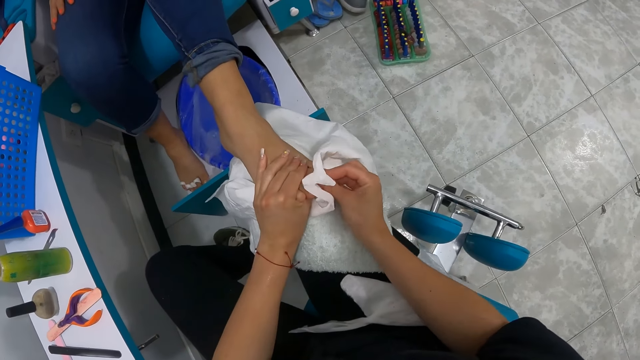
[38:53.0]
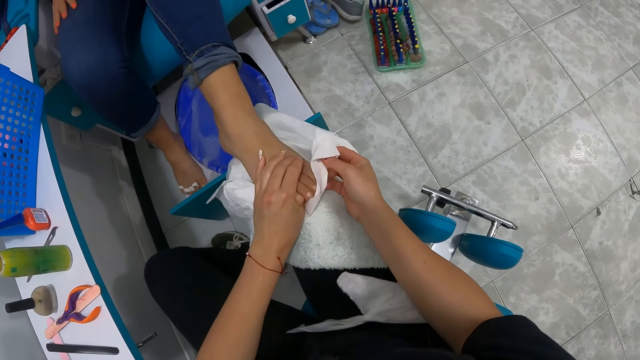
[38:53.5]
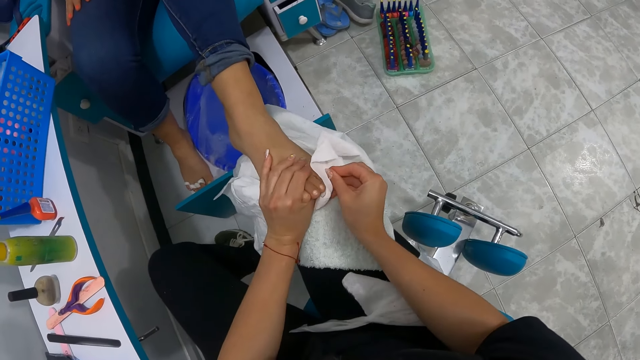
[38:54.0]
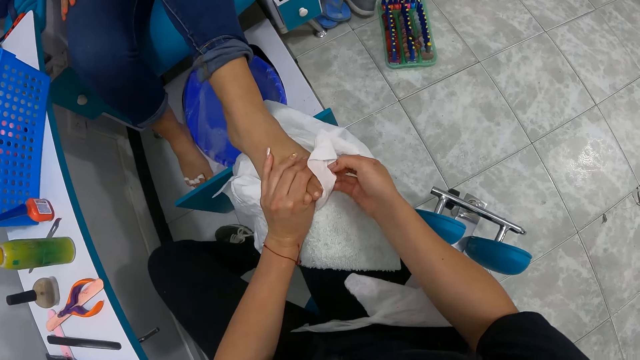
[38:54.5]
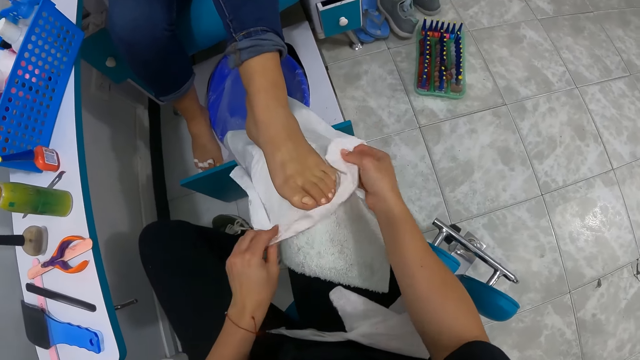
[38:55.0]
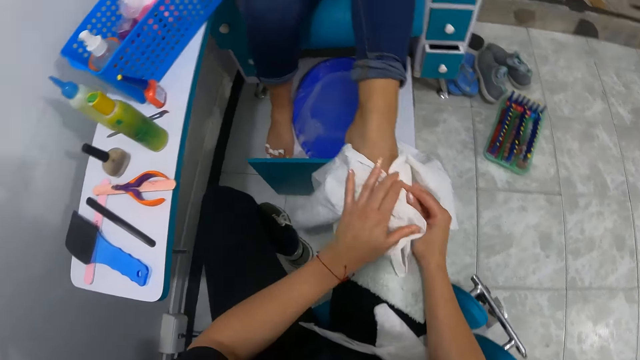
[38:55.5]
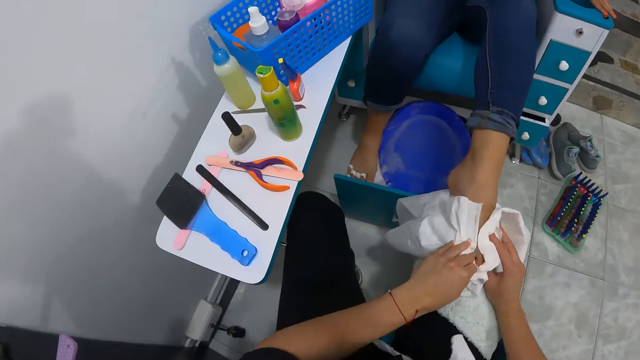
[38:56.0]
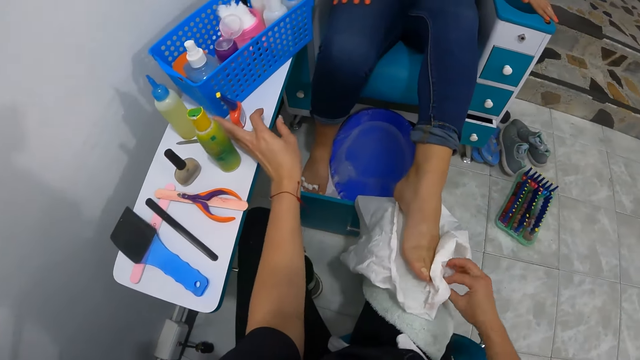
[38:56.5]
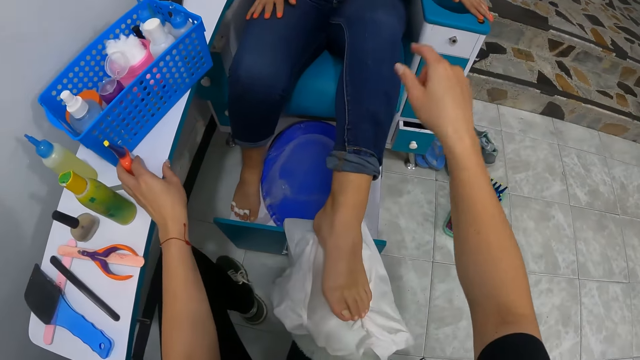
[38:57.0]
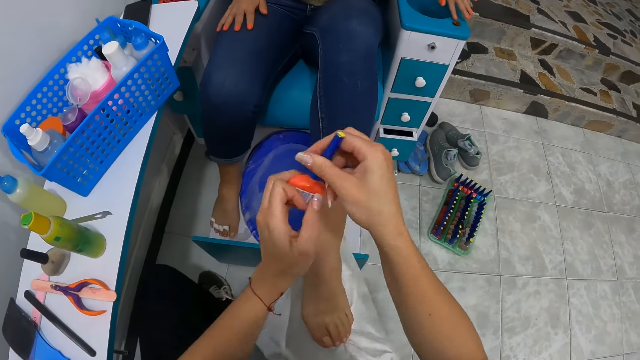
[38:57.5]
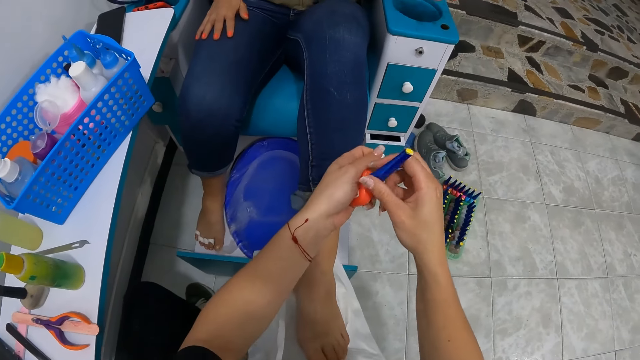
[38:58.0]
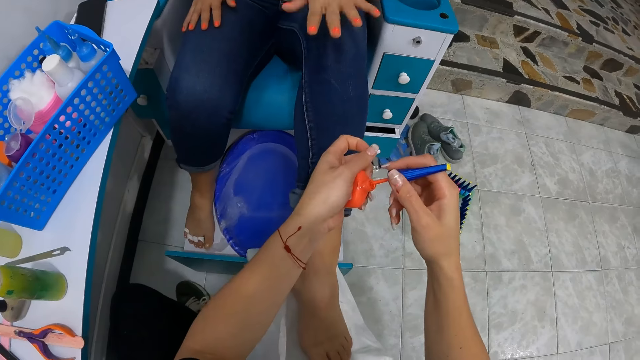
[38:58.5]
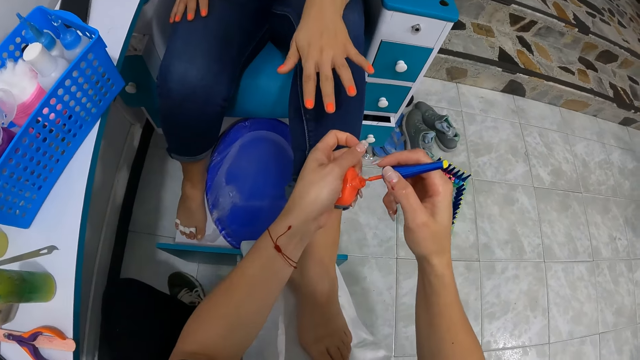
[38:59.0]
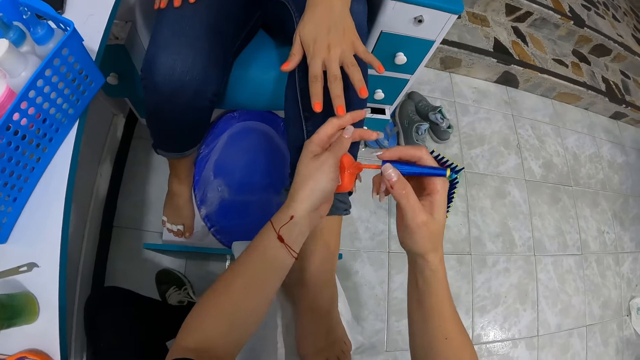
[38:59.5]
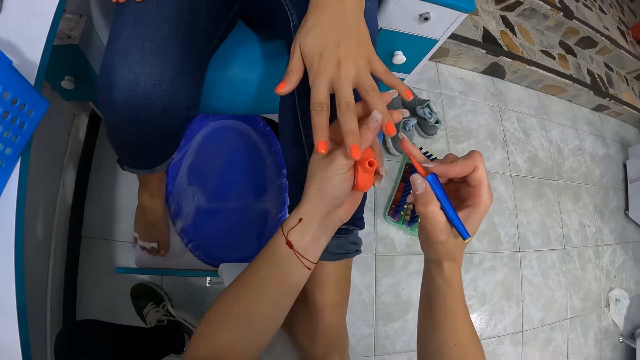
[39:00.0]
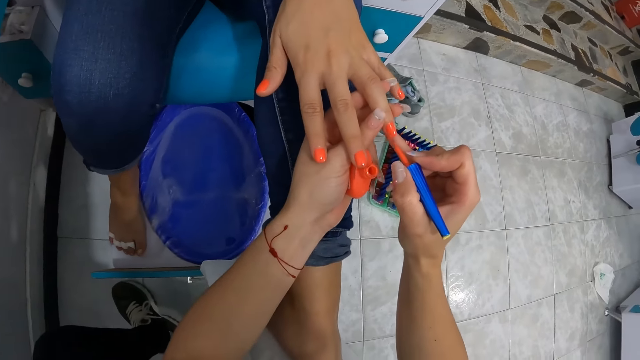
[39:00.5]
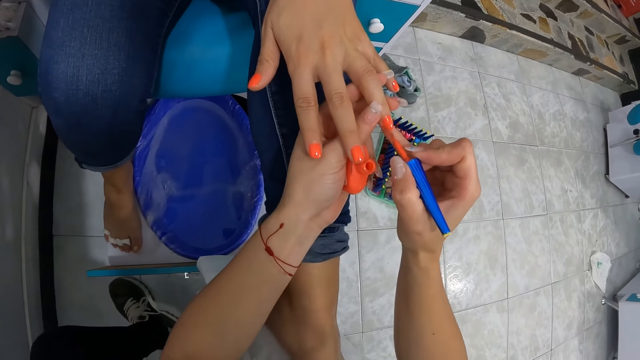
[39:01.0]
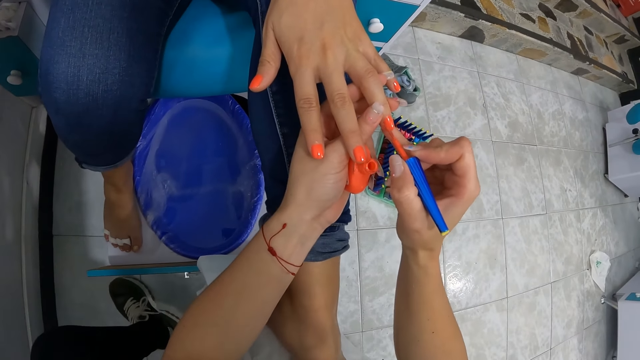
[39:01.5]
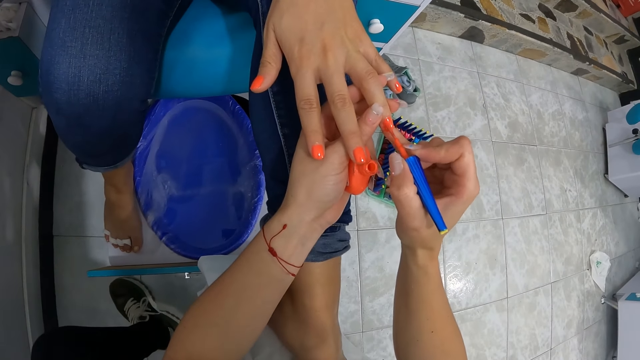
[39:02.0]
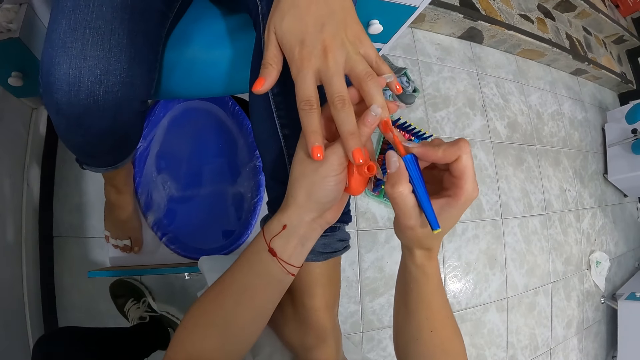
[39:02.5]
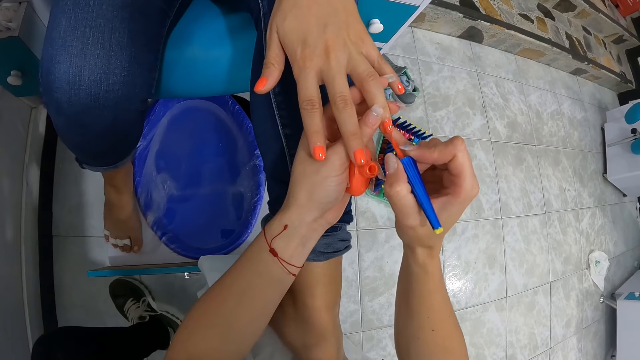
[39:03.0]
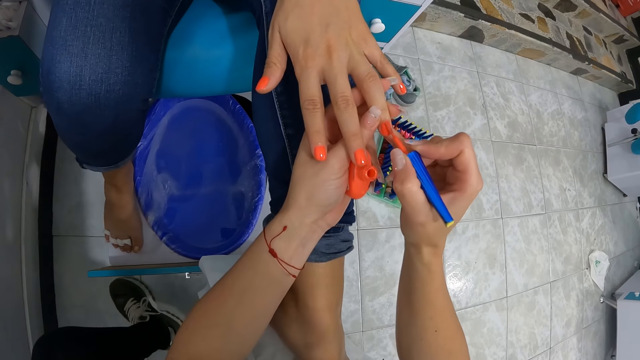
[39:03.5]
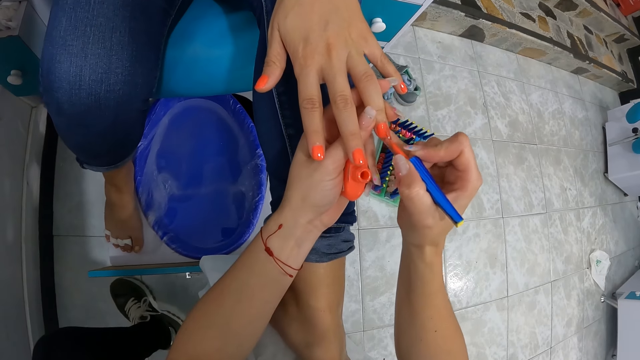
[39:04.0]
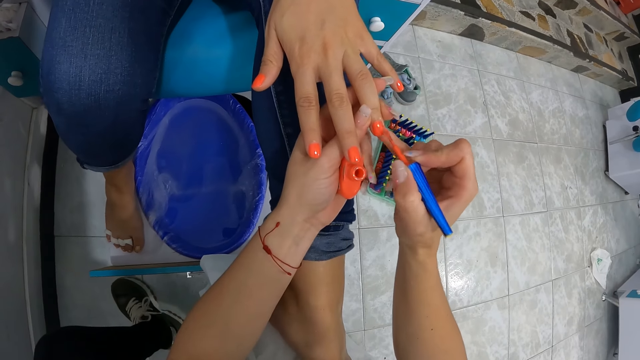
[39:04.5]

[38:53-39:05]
The camera wearer picks a nail polish from the table with her left hand. She interacts with the woman. She opens the nail polish with her right hand. She removes a nail paint brush from the nail polish with her right hand. She paints the woman's finger nails with the nail paint brush in her right hand.

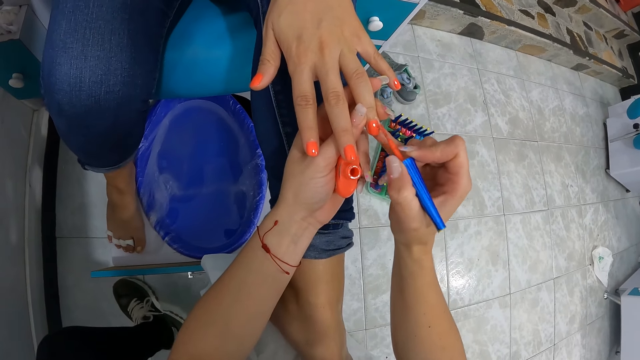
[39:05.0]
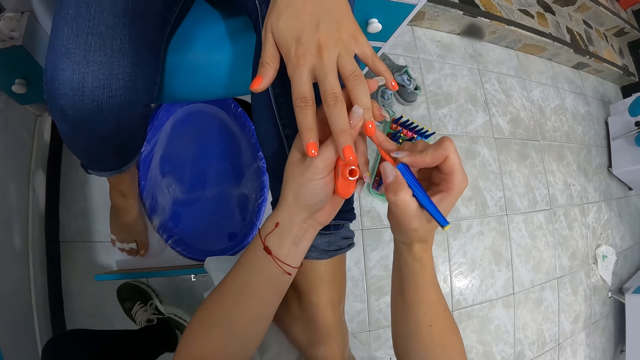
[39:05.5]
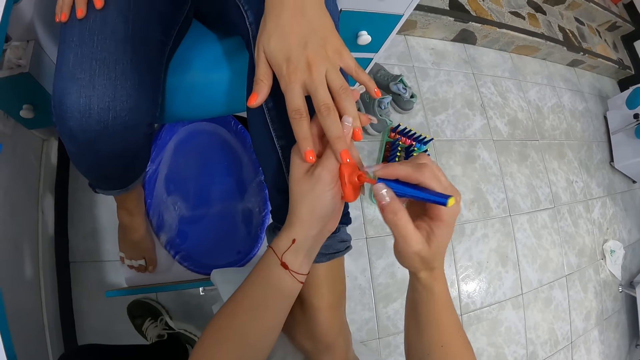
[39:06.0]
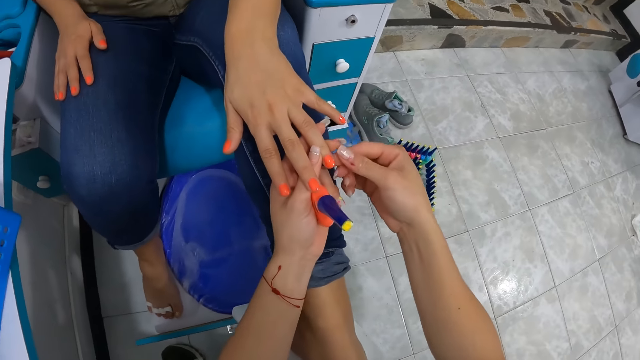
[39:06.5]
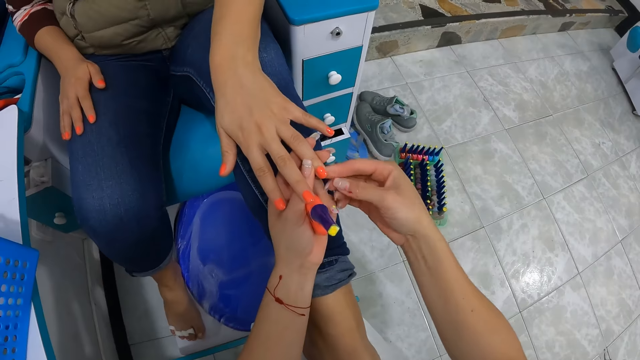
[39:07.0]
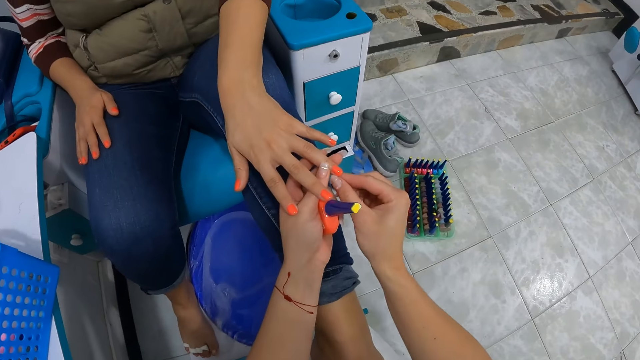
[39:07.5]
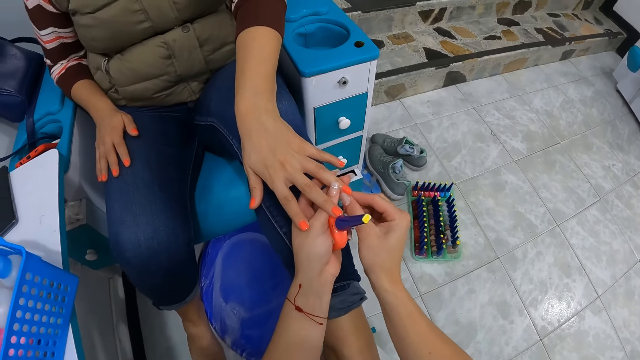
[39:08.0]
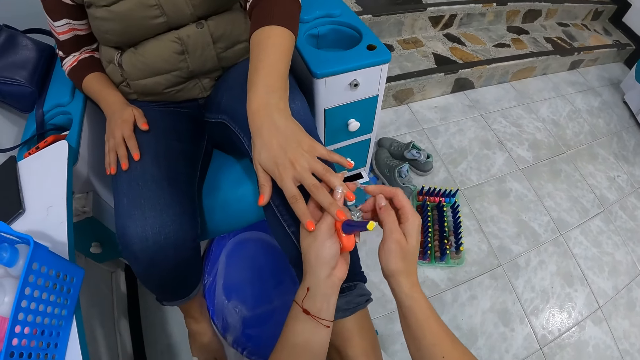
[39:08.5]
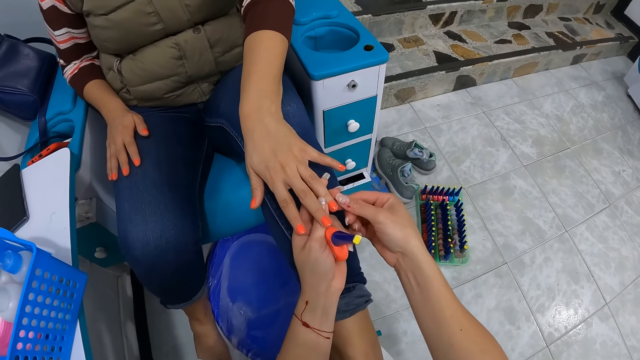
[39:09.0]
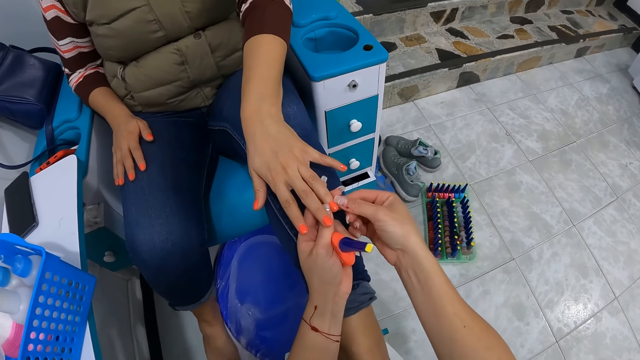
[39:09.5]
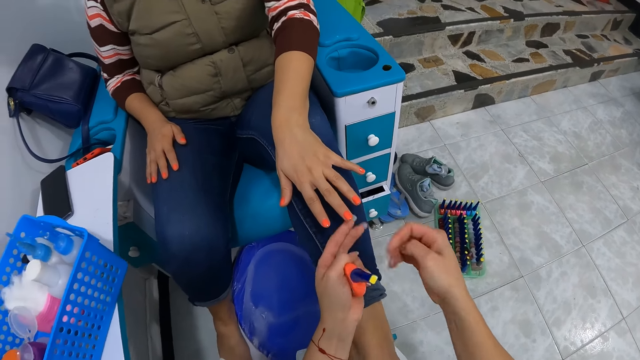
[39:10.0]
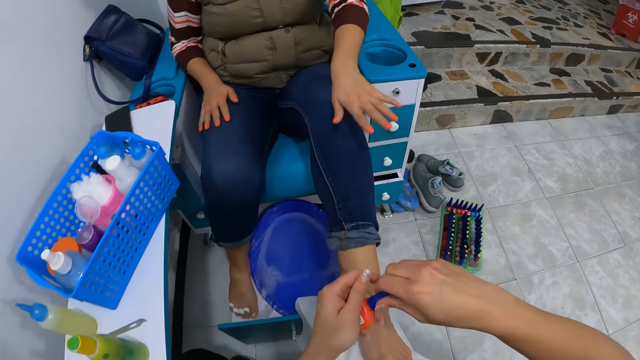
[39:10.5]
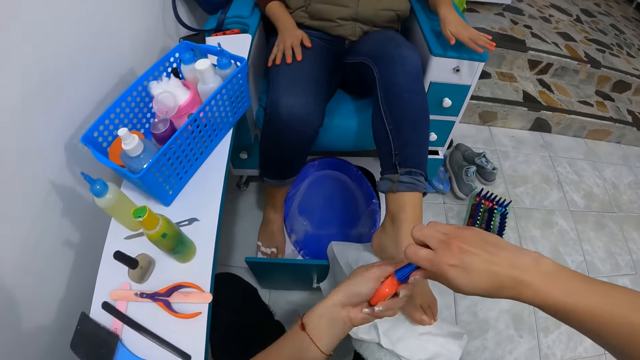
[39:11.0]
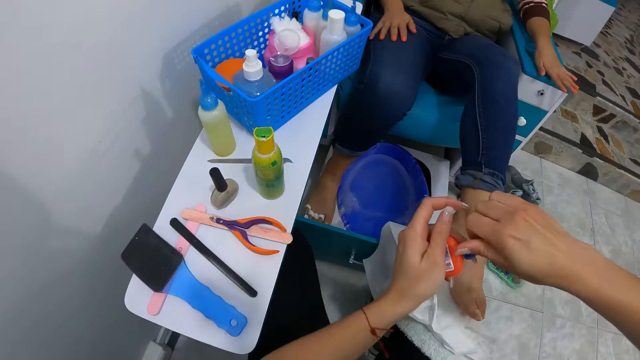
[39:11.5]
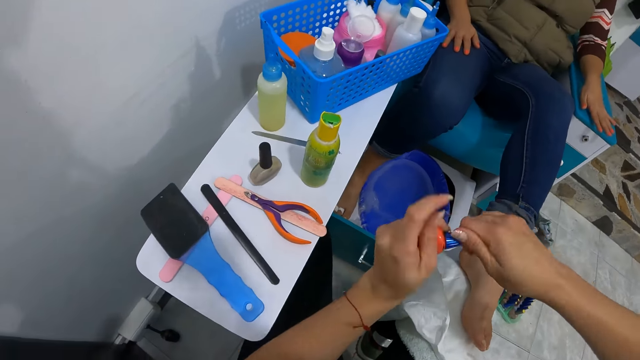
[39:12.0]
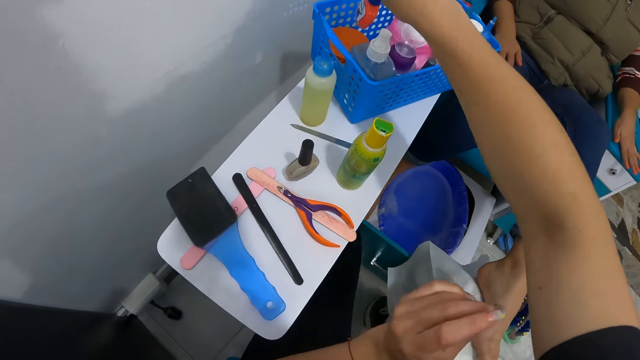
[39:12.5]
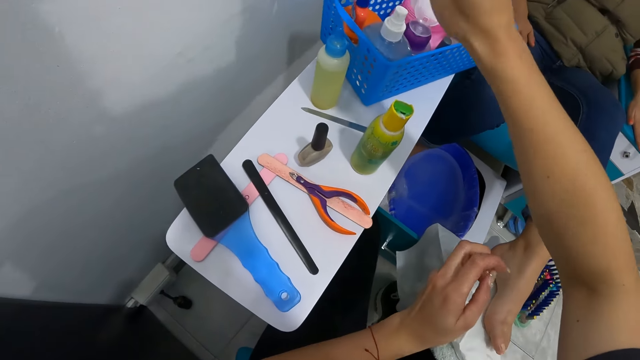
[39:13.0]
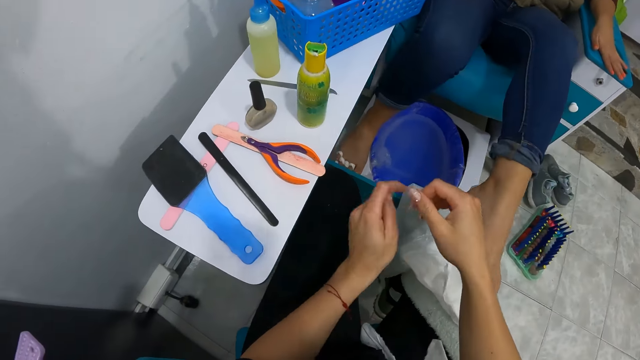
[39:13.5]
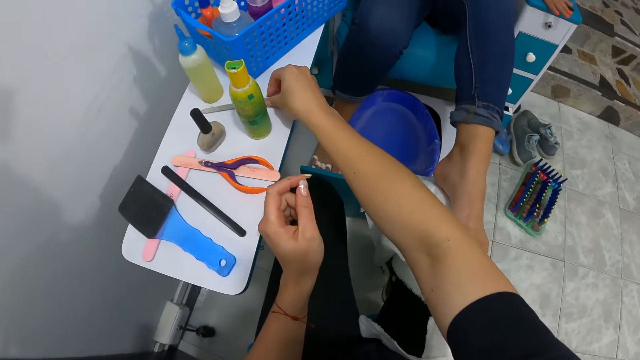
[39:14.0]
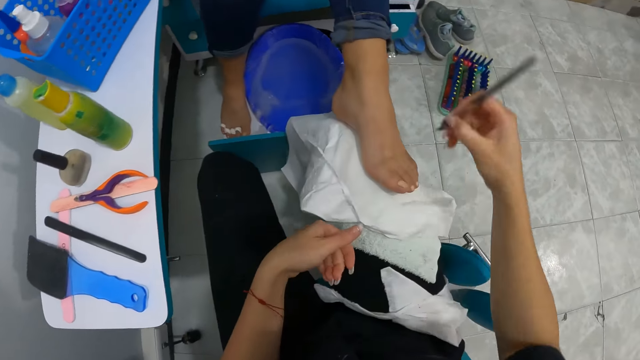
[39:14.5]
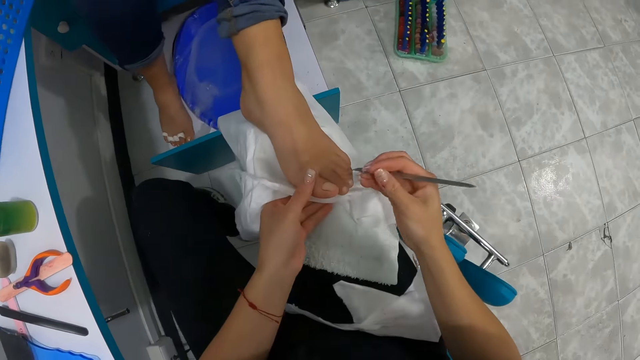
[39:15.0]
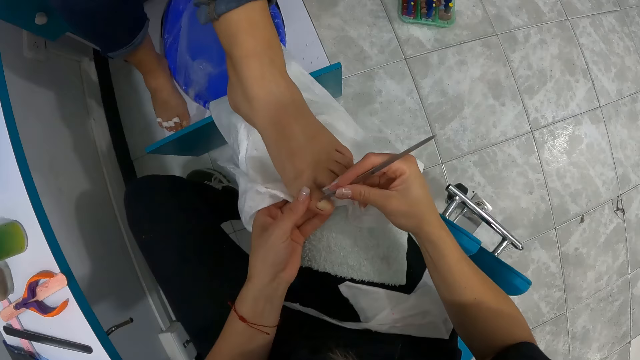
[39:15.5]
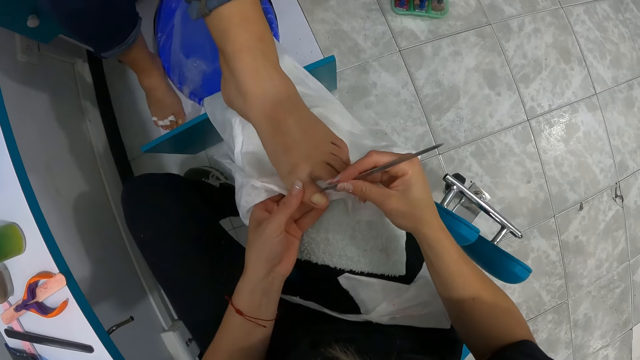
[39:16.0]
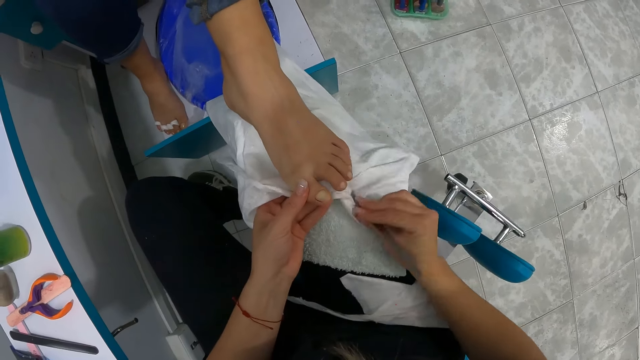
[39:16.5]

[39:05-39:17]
The camera wearer dips the nail polish brush into the nail polish with her right hand. She wipes the nail polish remaining from the edge of the woman's finger nail with her right hand. She closes the bottle. She closes the nail polish with her right hand. She places the nail polish in the basket with her right hand. She picks a nail cleaner from the table with her right hand. She holds the woman's foot with her left hand. She cleans the woman's toe nails from her left foot with the nail cleaner.
